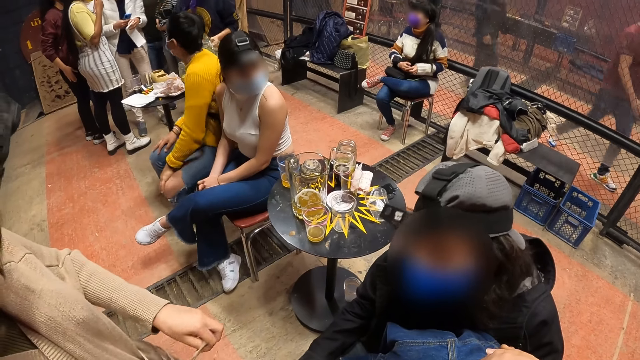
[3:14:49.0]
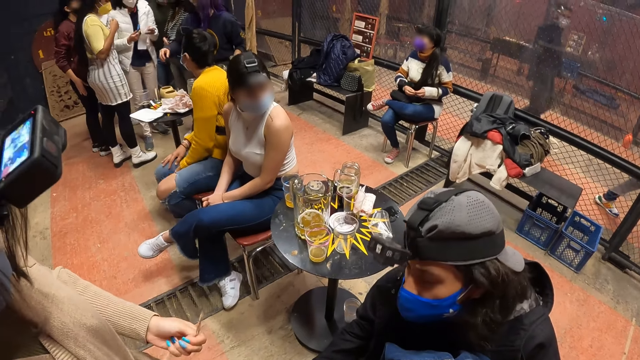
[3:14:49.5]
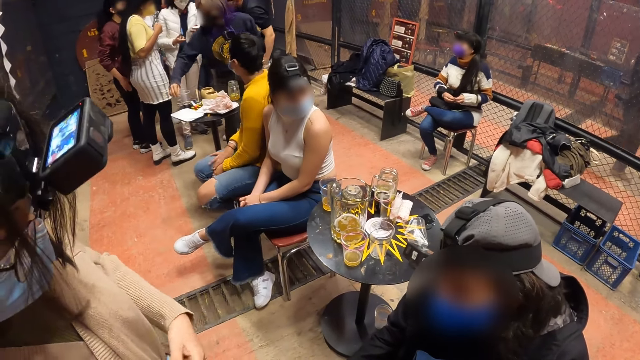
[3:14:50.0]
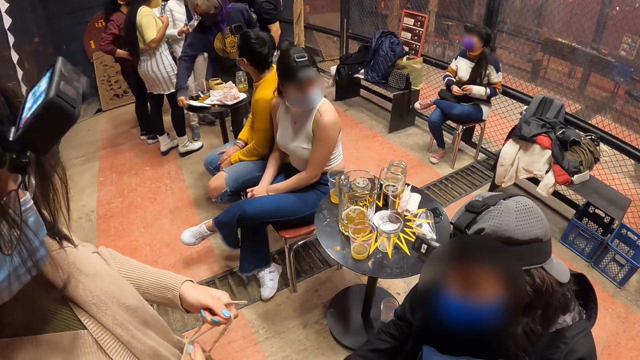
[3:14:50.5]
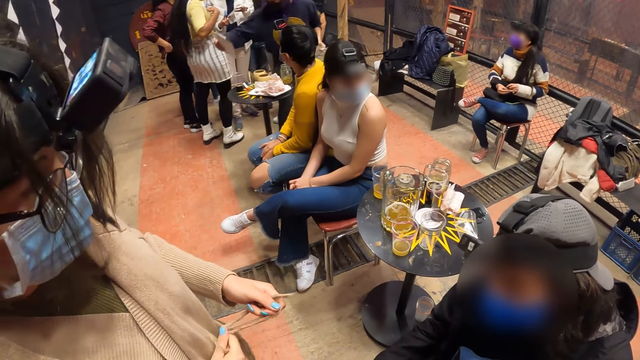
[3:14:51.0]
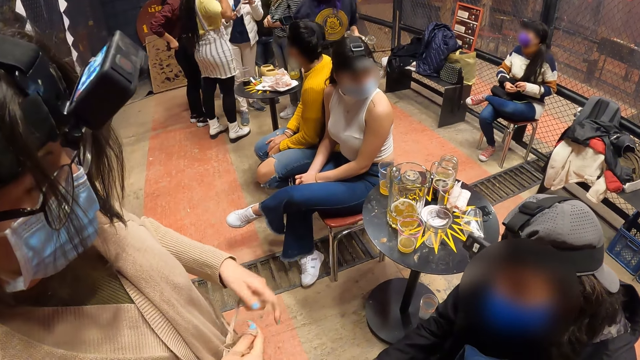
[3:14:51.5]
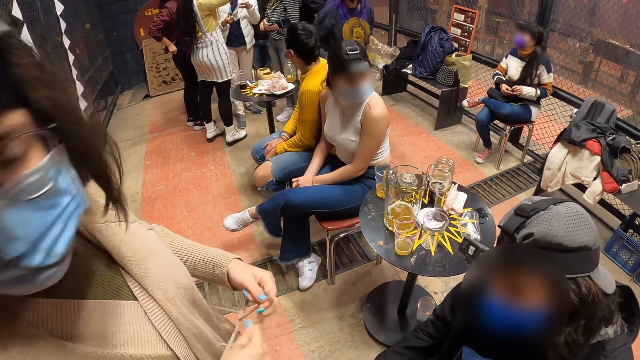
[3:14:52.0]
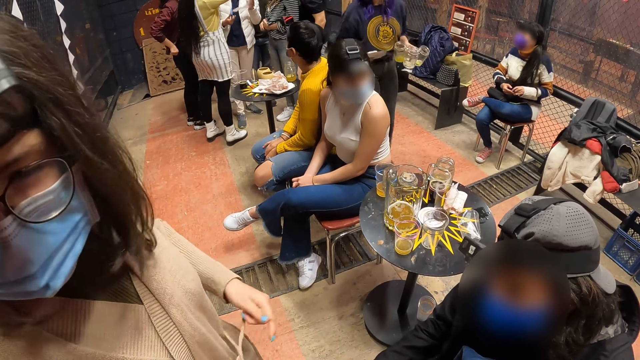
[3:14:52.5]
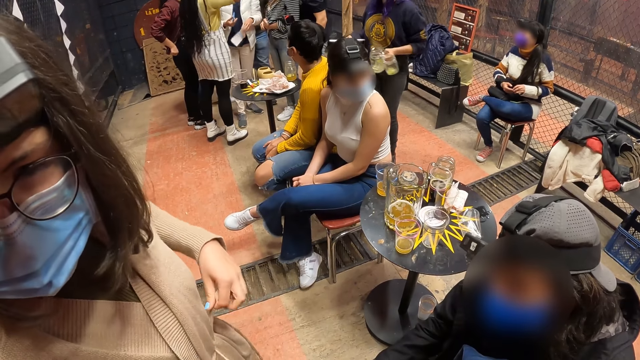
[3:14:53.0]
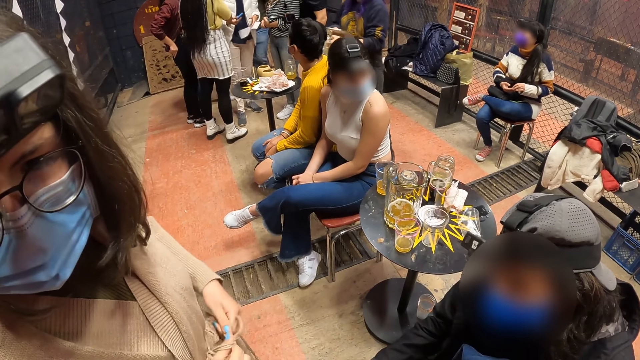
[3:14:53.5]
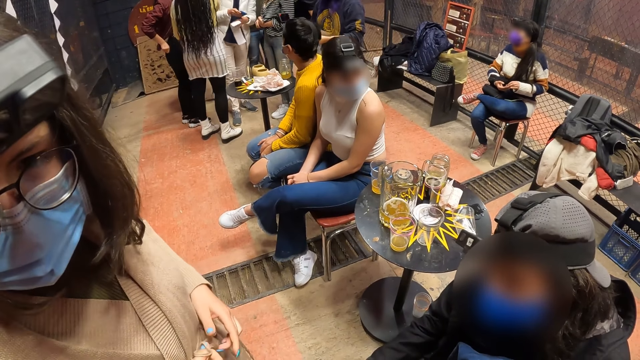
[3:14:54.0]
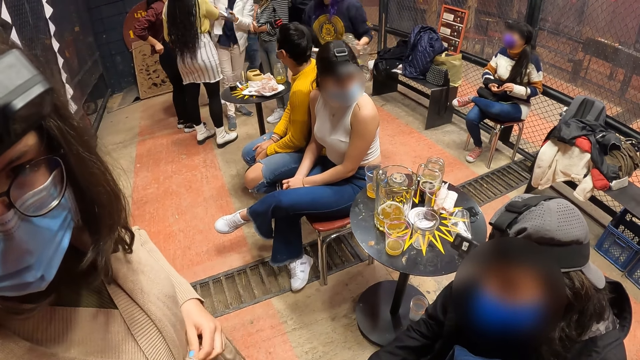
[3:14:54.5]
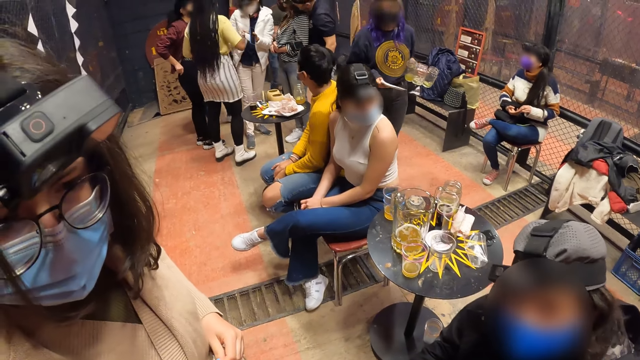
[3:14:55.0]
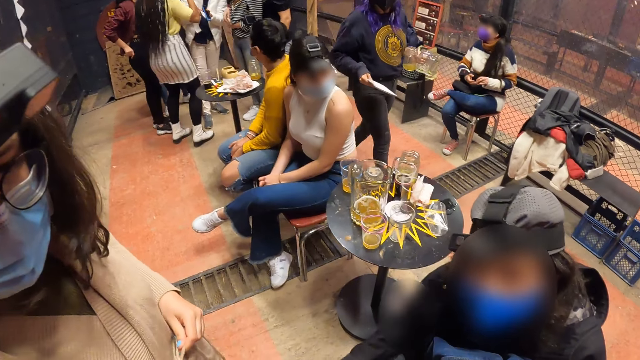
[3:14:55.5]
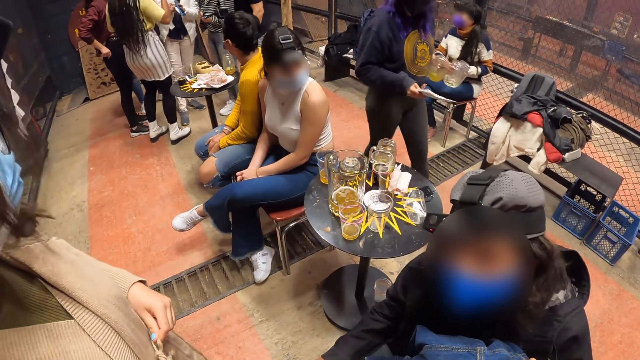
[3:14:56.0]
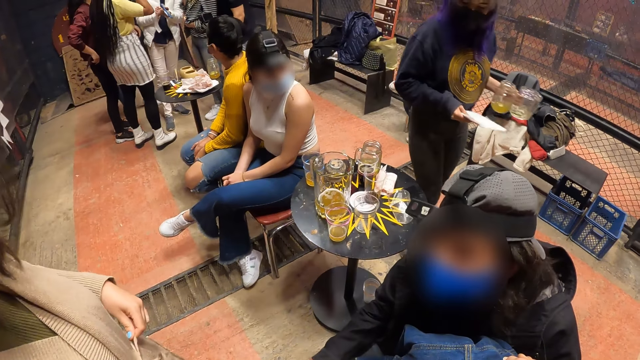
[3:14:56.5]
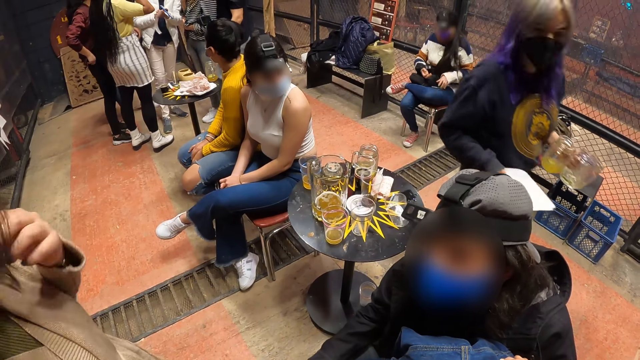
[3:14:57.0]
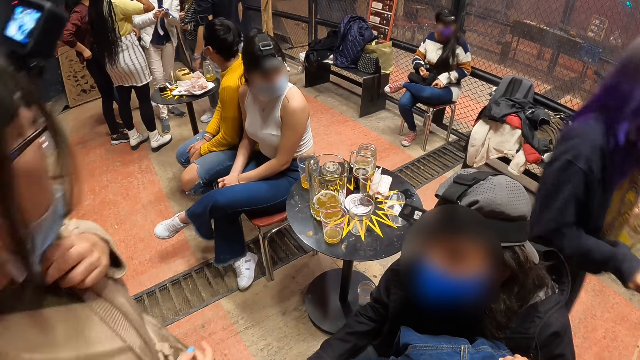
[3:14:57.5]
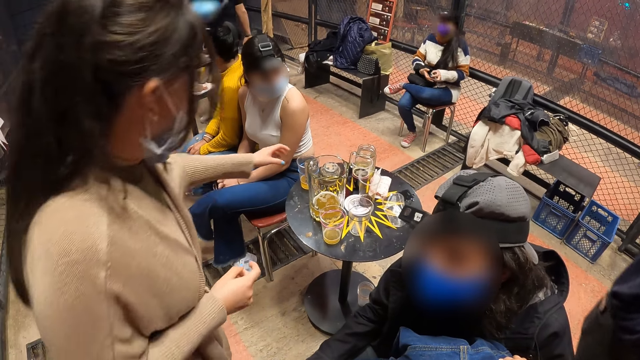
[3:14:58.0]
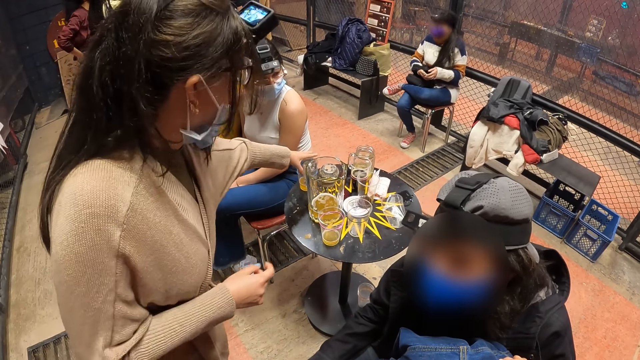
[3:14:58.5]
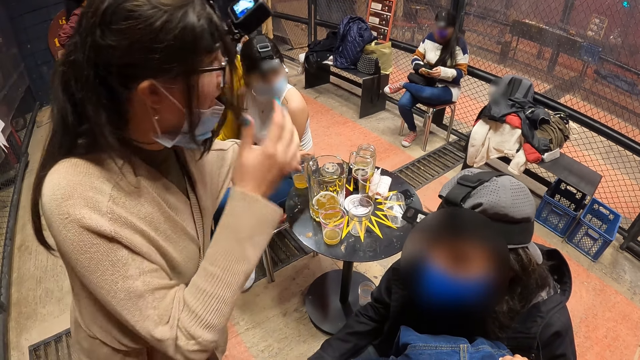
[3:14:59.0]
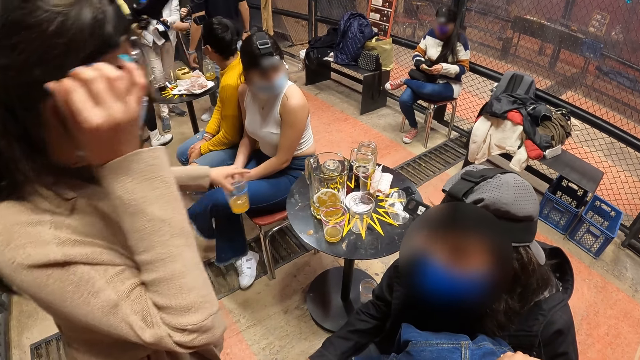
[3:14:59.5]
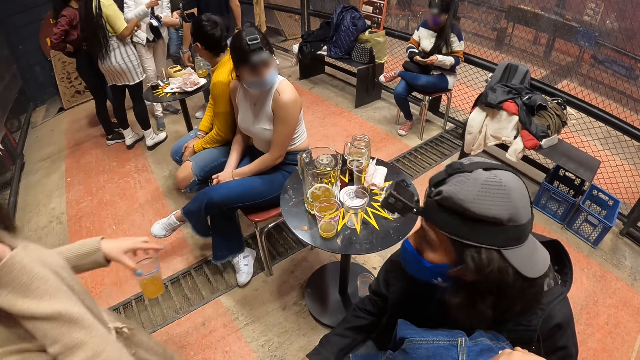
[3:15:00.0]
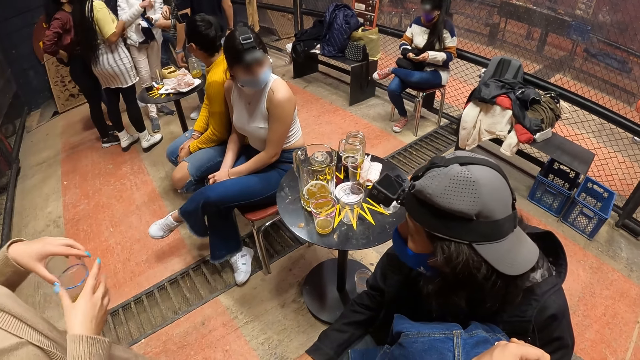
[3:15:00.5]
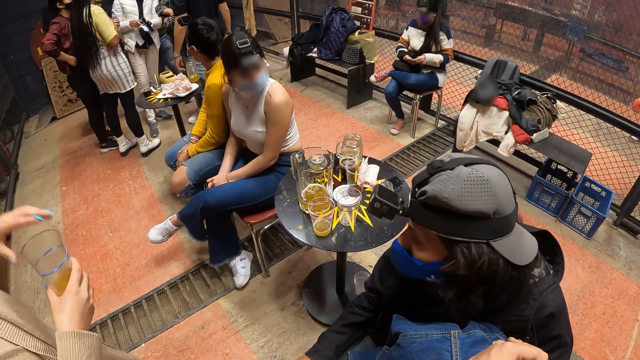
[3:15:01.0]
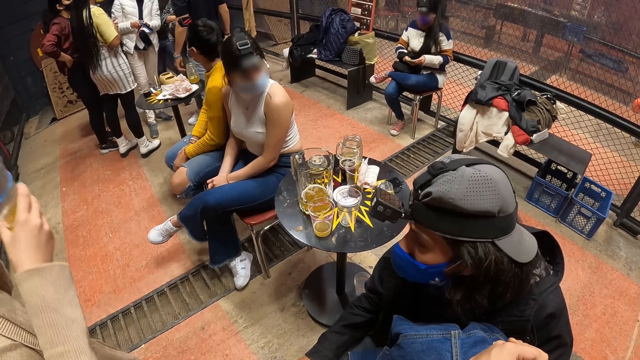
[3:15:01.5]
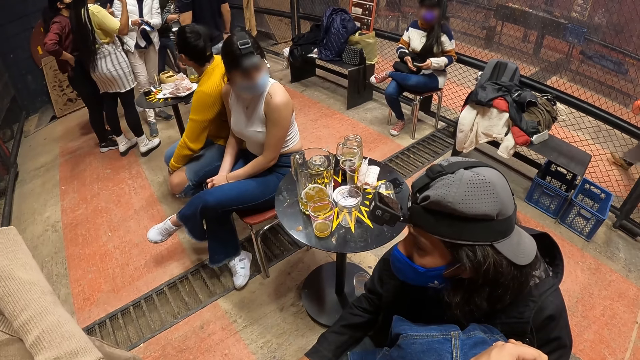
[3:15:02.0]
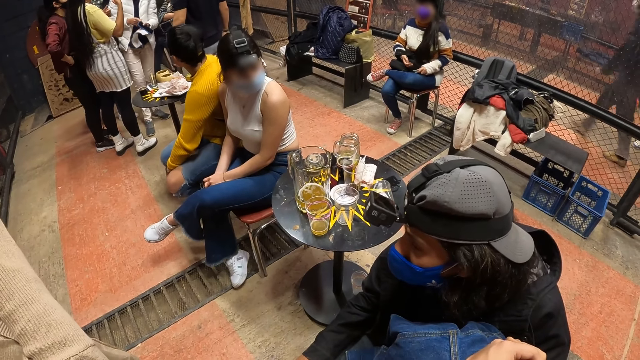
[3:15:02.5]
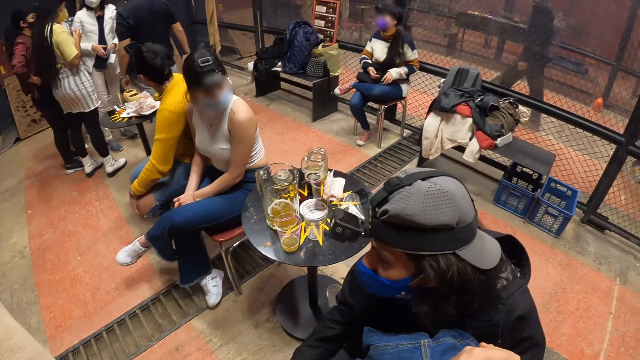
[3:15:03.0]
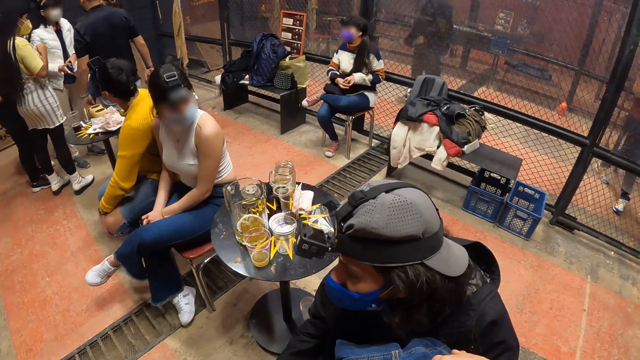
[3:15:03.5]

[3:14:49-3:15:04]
The woman interacts with the camera wearer. The camera wearer talks to the woman. The woman adjusts a facemask on her face with her left hand. The woman picks up a cup from the table with her left hand. The woman tucks her hair behind her hair with her right hand. The woman passes the cup in her left hand to her right hand and drinks from the cup in her right hand.

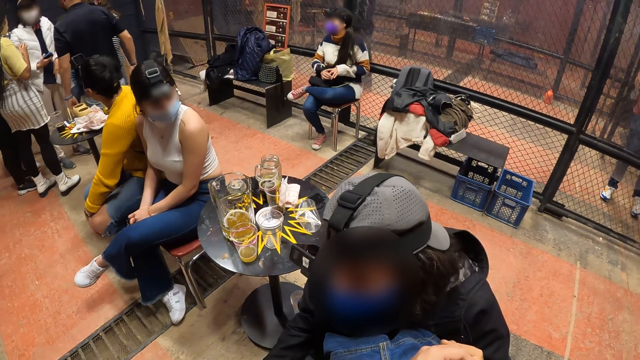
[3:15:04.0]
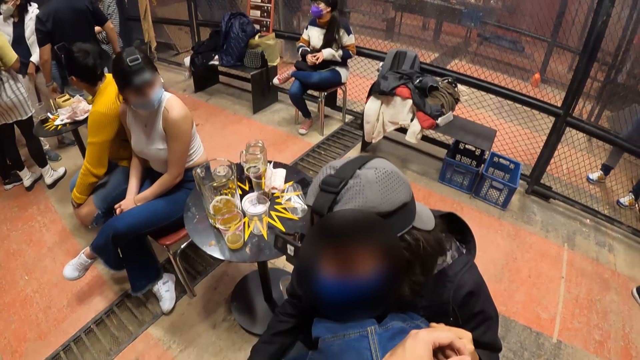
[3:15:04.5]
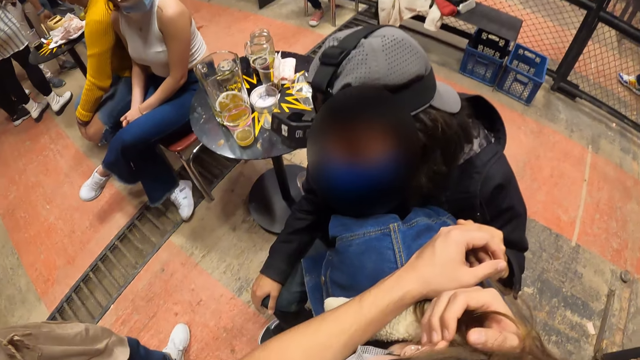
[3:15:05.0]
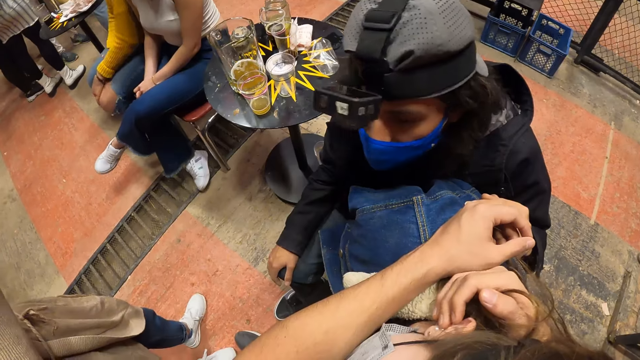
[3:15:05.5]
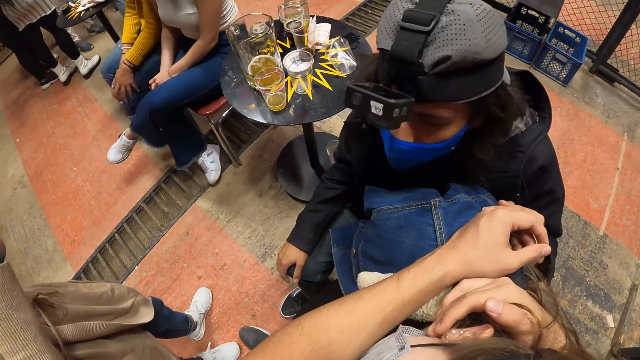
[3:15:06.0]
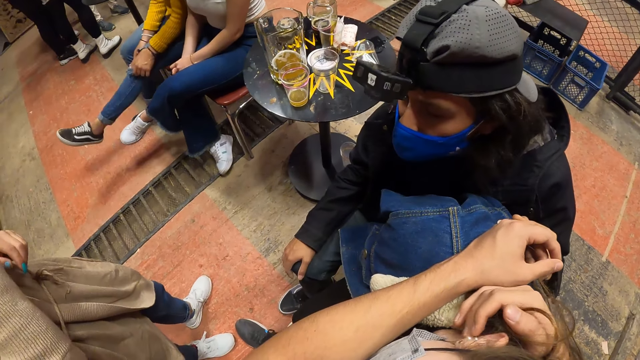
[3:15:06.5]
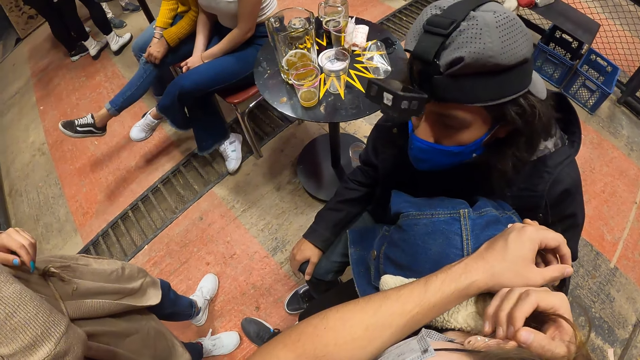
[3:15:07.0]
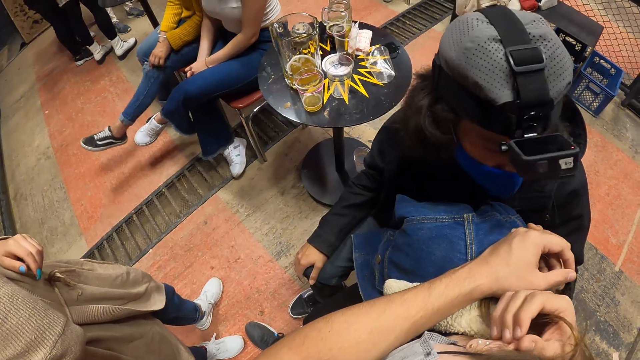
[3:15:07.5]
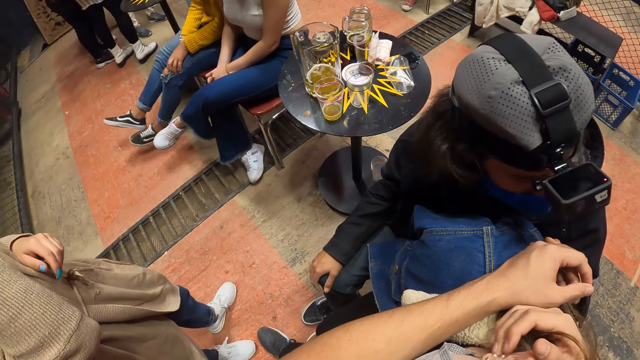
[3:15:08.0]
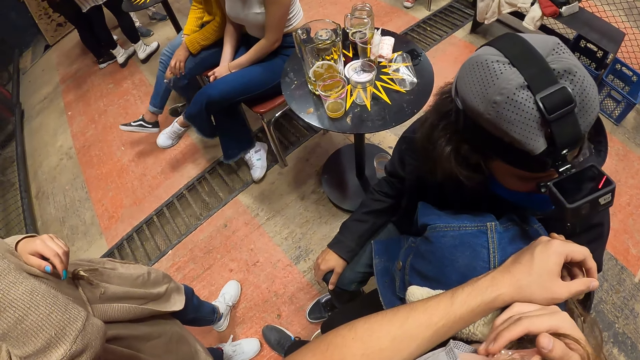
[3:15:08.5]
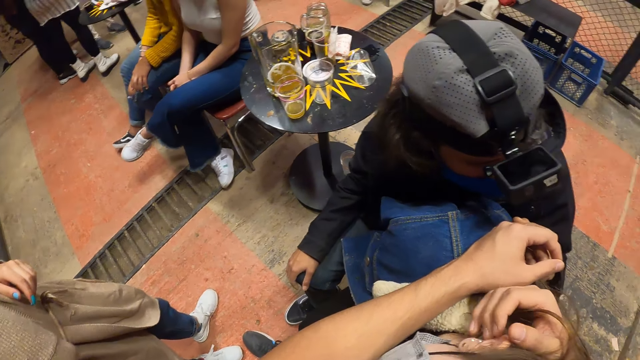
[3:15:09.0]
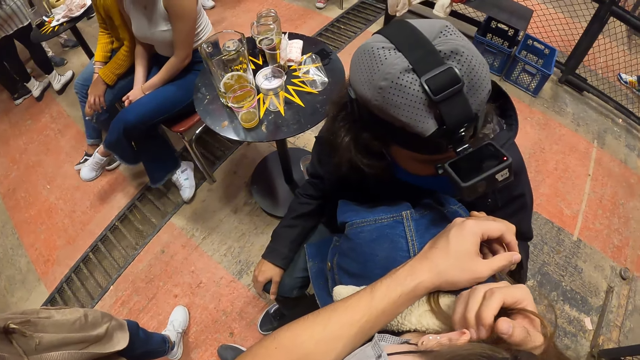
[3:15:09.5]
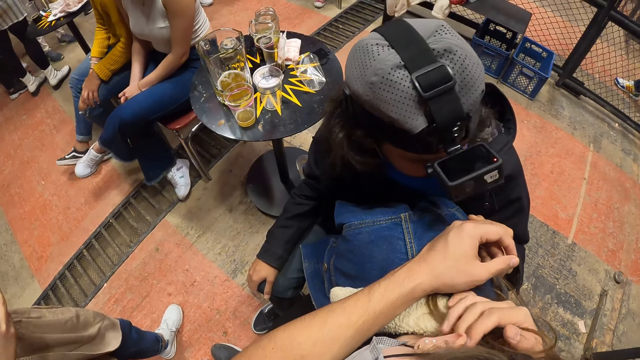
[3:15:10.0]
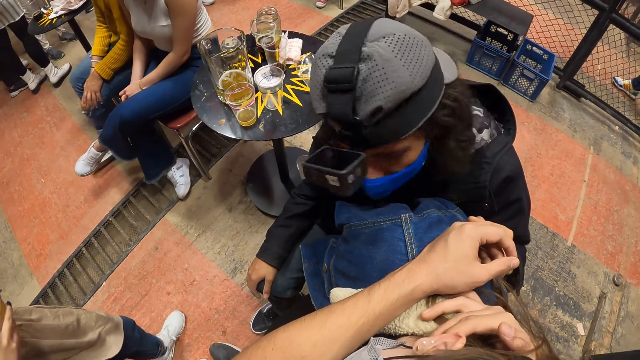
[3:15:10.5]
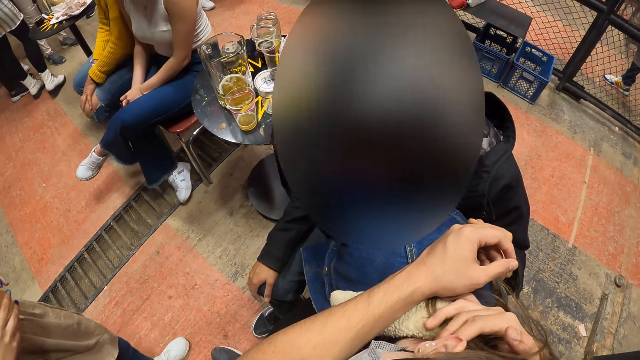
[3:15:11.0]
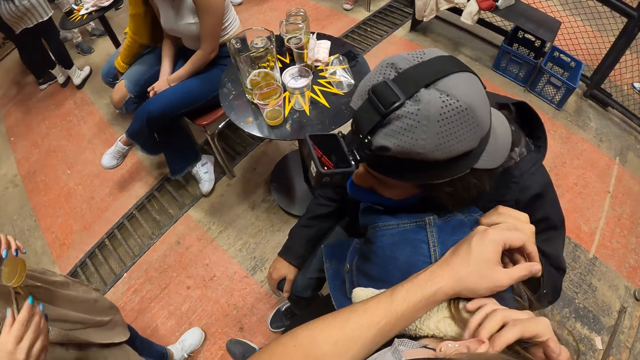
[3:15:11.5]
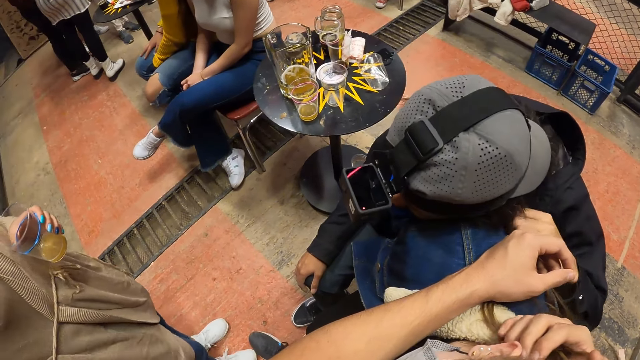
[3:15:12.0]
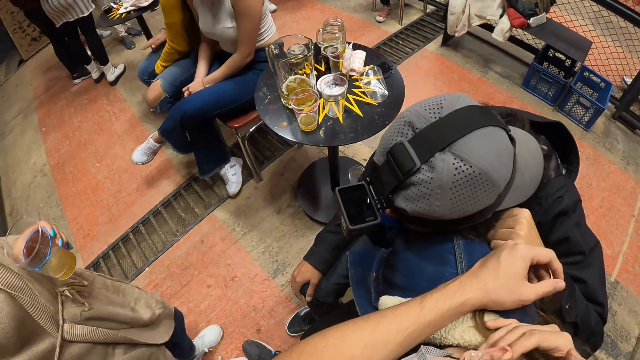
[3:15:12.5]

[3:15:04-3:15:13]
The camera wearer strokes a woman's ear with her right hand. They look down to a person on the chair. Another woman passes the cup in her right hand to her left hand. A man rests his head on the first woman's shoulder. The camera wearer rests his hands on another person.
